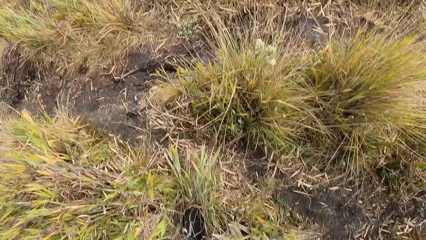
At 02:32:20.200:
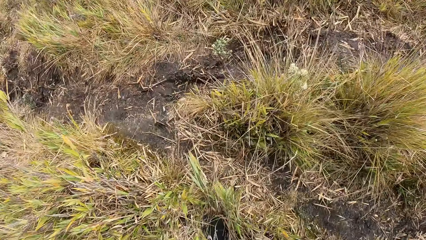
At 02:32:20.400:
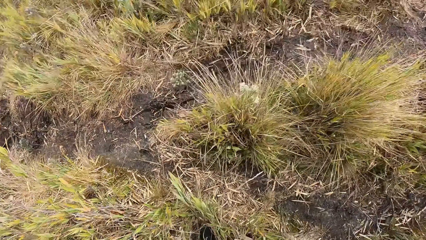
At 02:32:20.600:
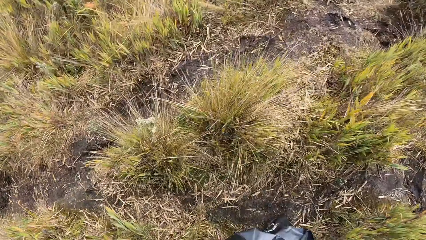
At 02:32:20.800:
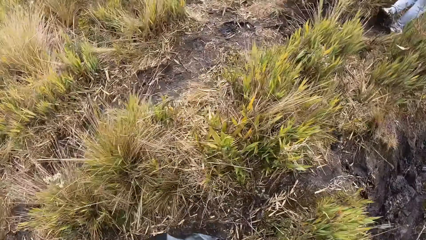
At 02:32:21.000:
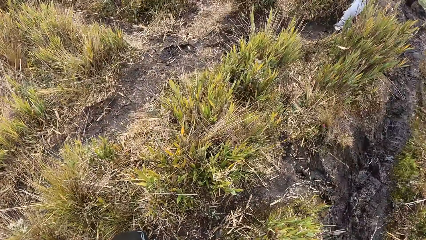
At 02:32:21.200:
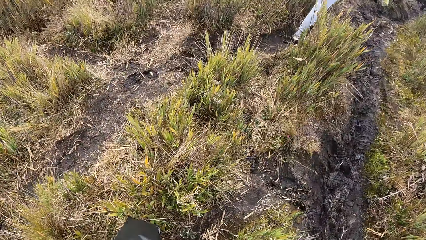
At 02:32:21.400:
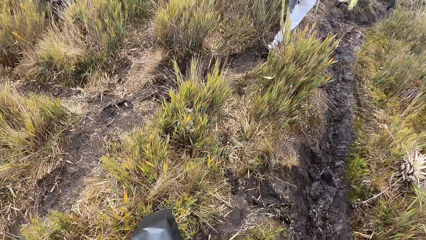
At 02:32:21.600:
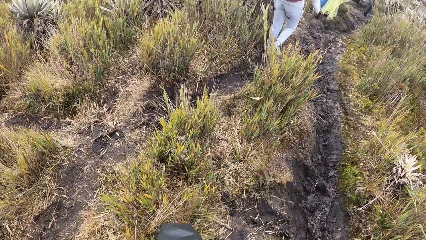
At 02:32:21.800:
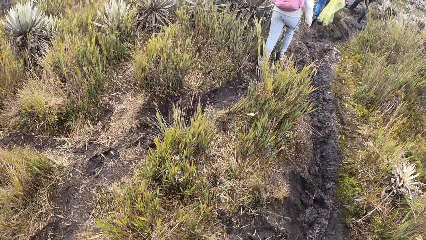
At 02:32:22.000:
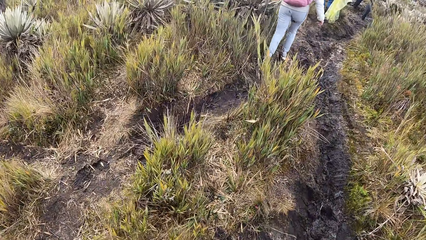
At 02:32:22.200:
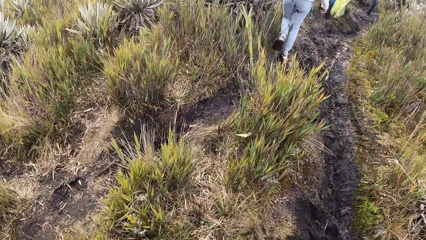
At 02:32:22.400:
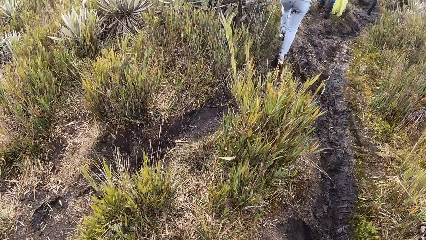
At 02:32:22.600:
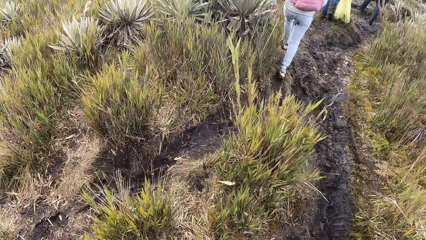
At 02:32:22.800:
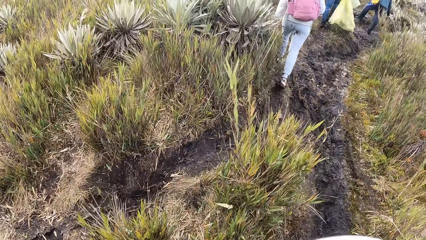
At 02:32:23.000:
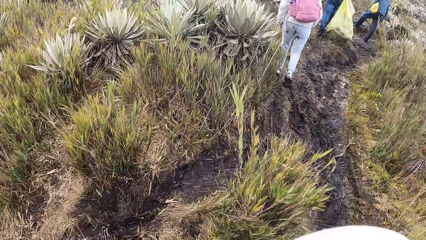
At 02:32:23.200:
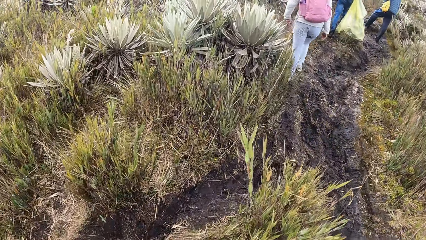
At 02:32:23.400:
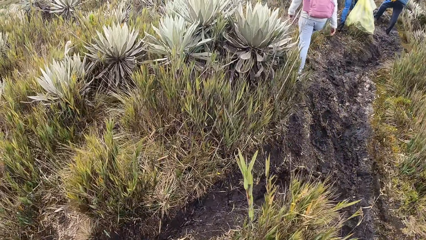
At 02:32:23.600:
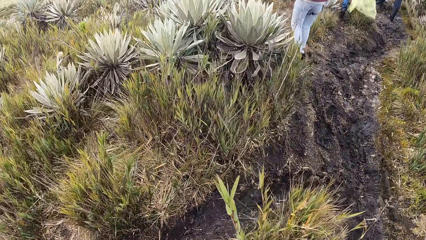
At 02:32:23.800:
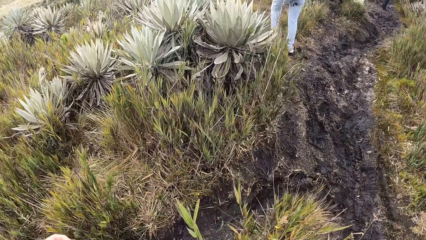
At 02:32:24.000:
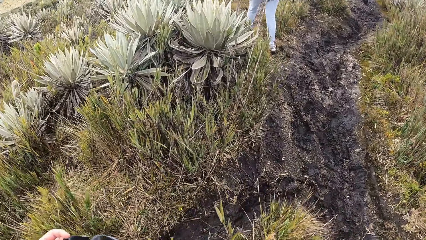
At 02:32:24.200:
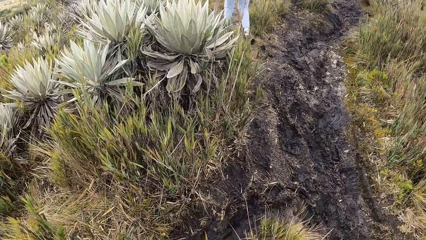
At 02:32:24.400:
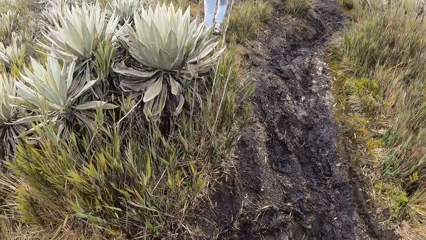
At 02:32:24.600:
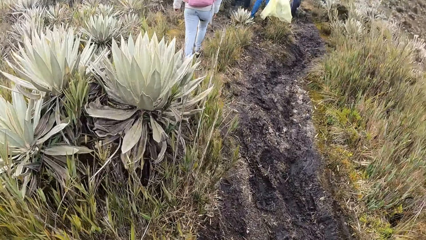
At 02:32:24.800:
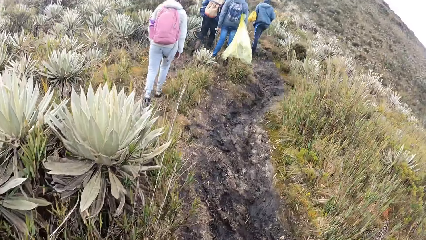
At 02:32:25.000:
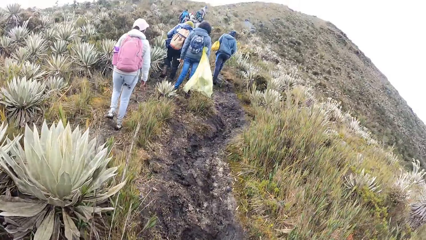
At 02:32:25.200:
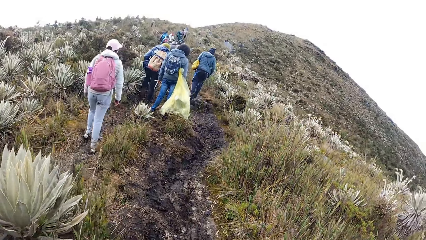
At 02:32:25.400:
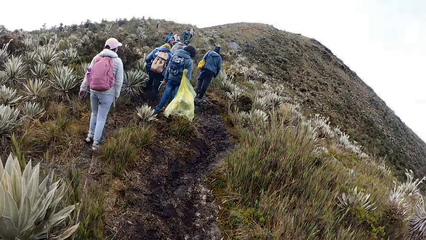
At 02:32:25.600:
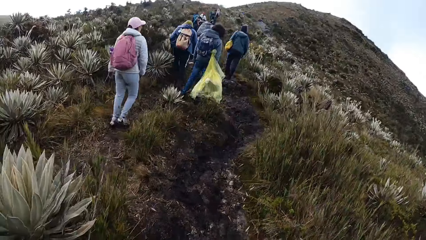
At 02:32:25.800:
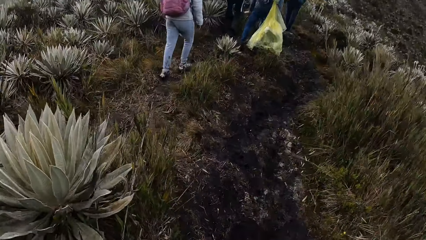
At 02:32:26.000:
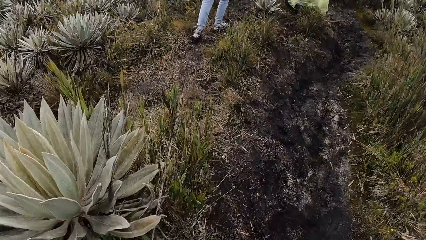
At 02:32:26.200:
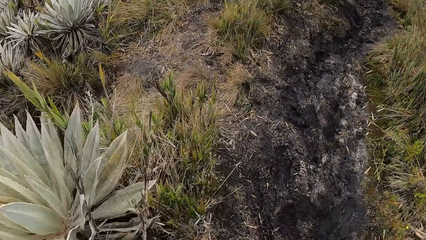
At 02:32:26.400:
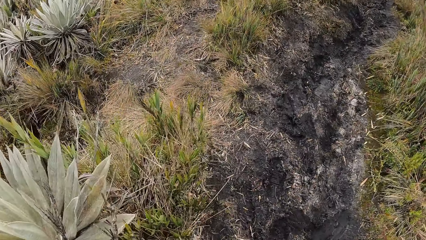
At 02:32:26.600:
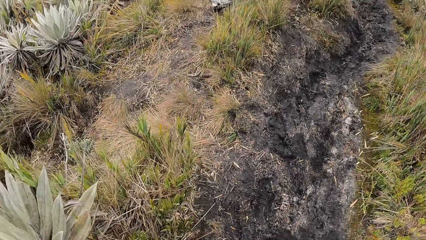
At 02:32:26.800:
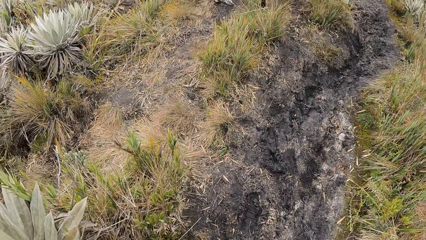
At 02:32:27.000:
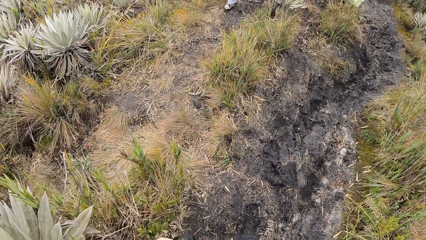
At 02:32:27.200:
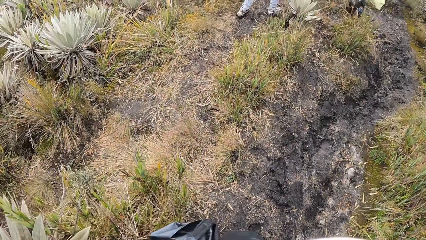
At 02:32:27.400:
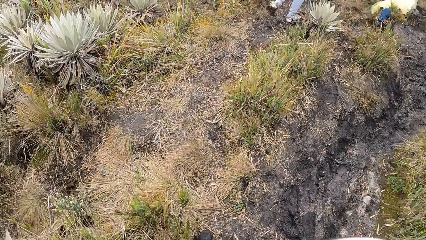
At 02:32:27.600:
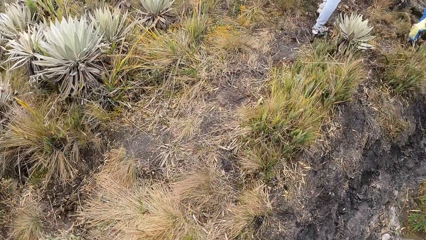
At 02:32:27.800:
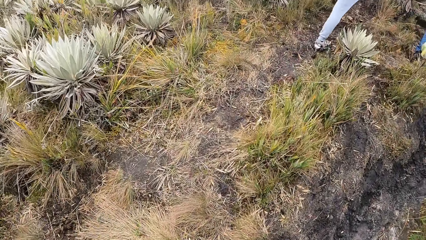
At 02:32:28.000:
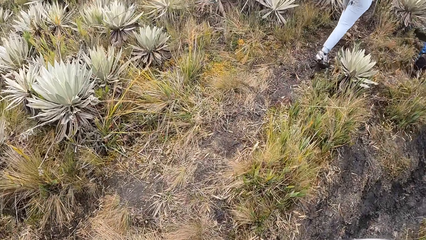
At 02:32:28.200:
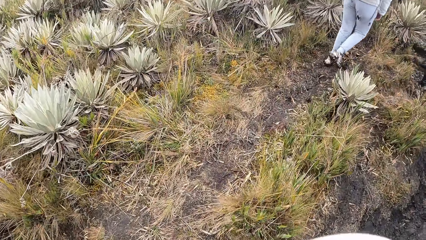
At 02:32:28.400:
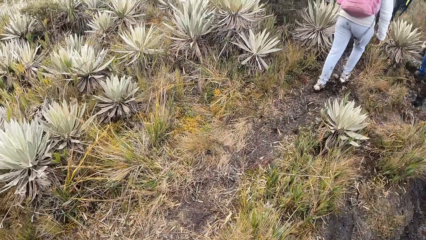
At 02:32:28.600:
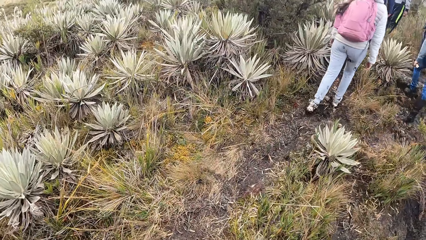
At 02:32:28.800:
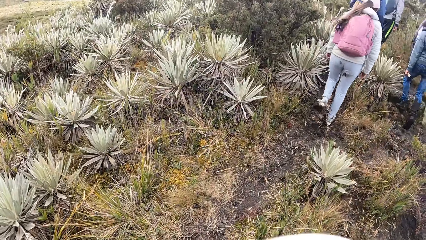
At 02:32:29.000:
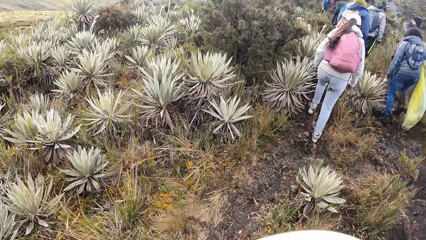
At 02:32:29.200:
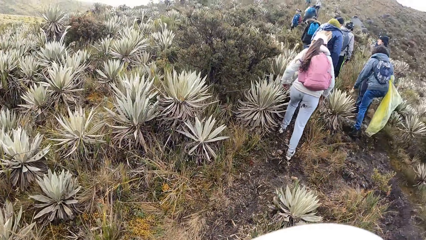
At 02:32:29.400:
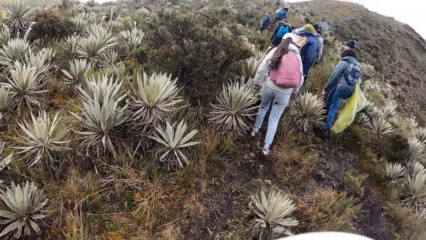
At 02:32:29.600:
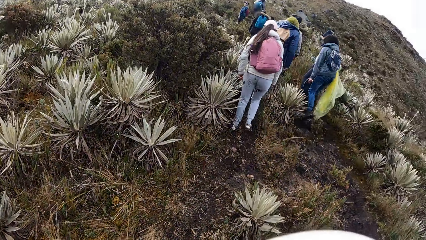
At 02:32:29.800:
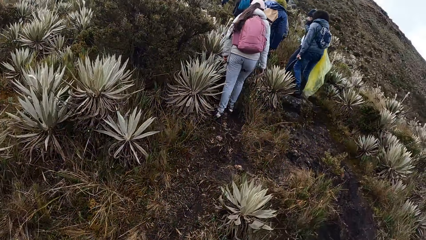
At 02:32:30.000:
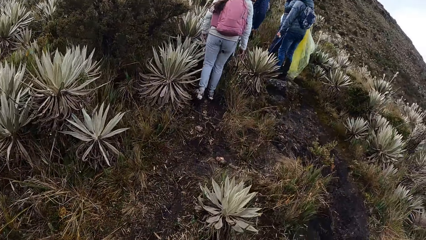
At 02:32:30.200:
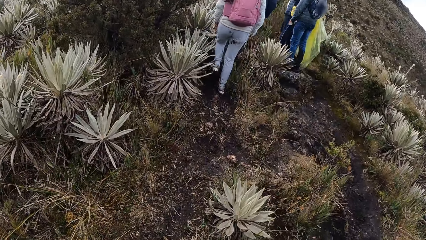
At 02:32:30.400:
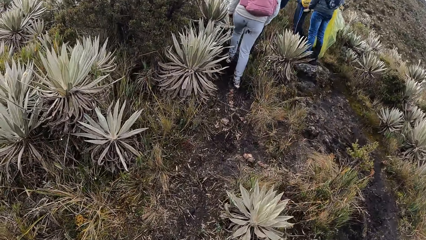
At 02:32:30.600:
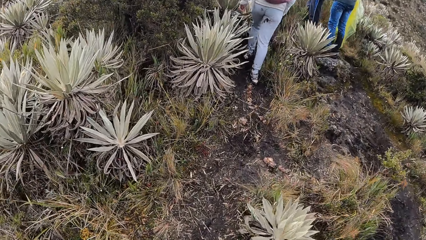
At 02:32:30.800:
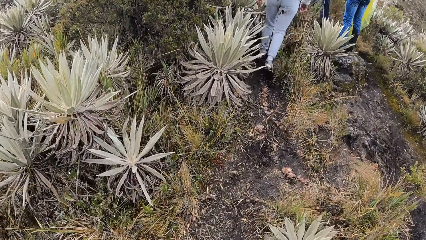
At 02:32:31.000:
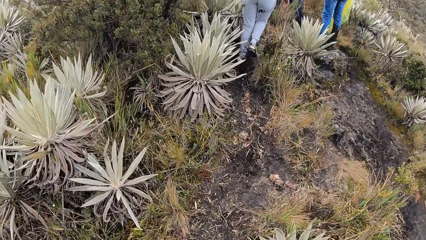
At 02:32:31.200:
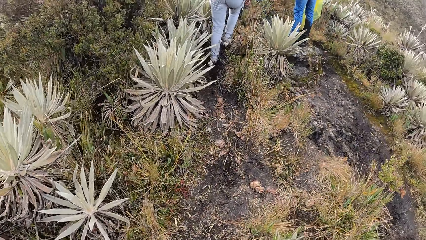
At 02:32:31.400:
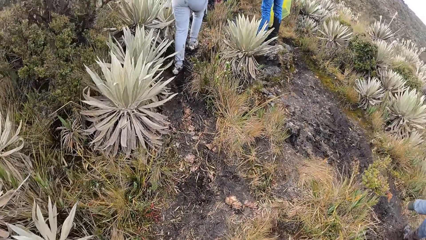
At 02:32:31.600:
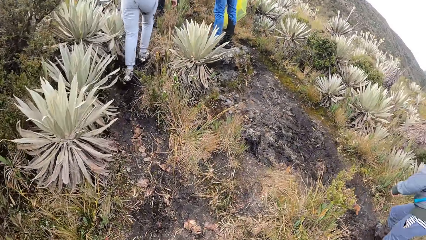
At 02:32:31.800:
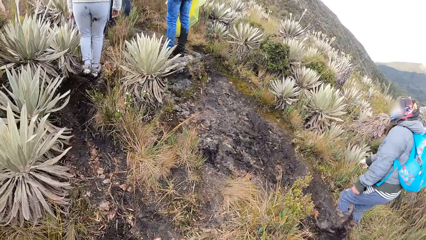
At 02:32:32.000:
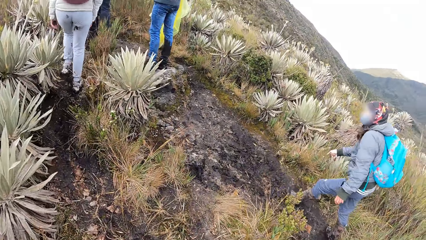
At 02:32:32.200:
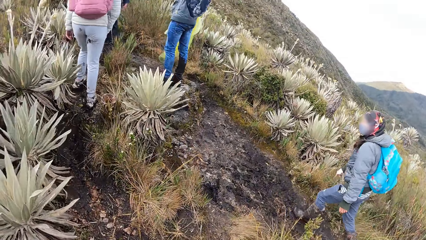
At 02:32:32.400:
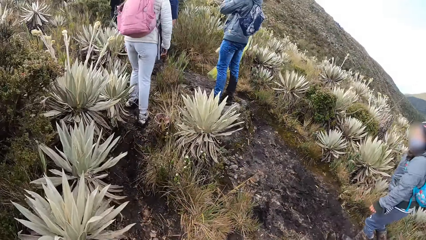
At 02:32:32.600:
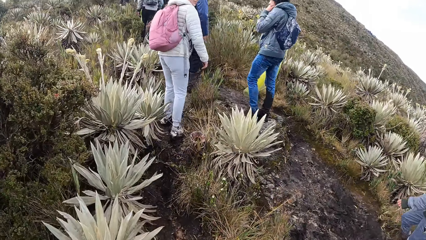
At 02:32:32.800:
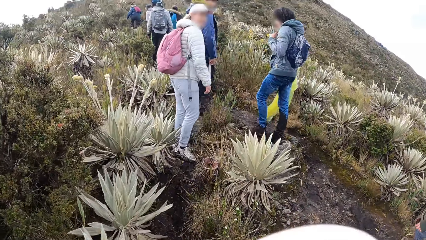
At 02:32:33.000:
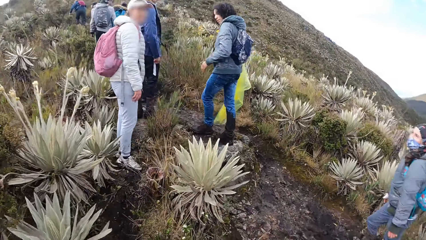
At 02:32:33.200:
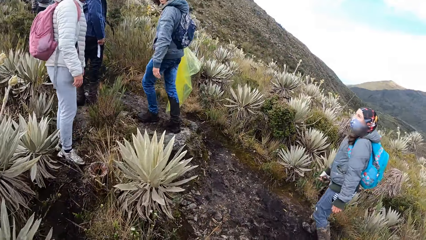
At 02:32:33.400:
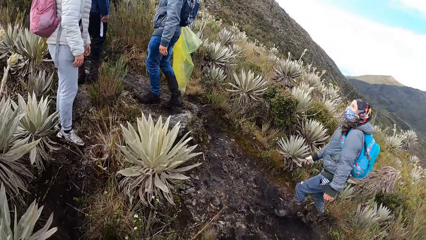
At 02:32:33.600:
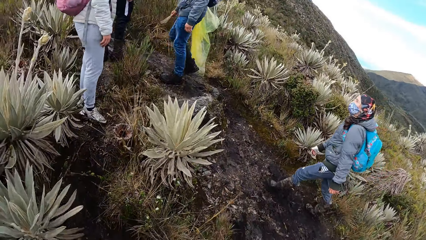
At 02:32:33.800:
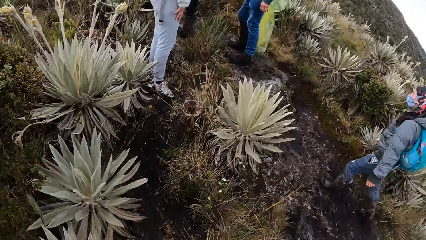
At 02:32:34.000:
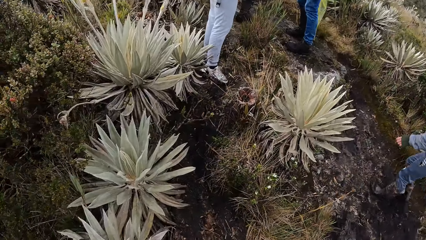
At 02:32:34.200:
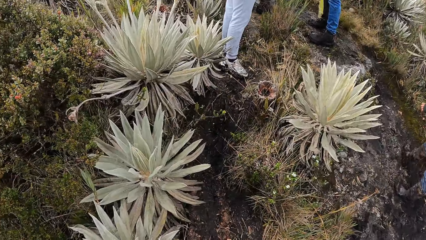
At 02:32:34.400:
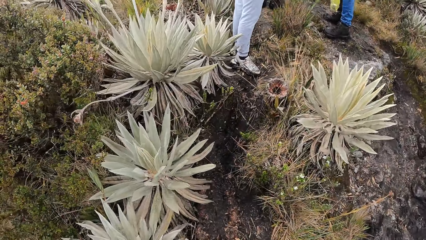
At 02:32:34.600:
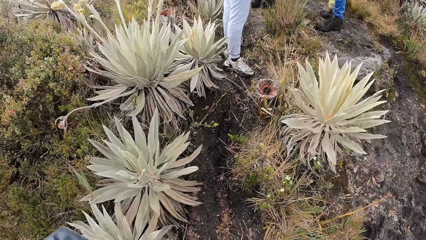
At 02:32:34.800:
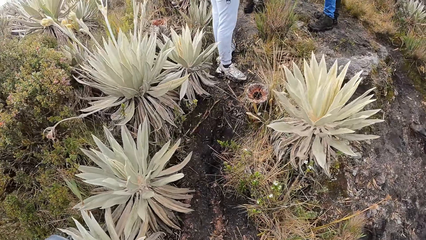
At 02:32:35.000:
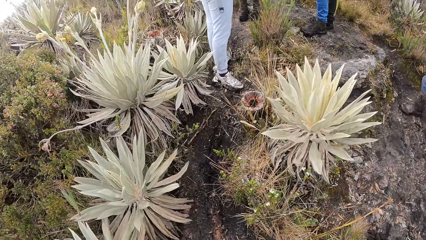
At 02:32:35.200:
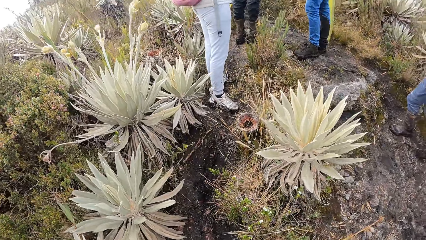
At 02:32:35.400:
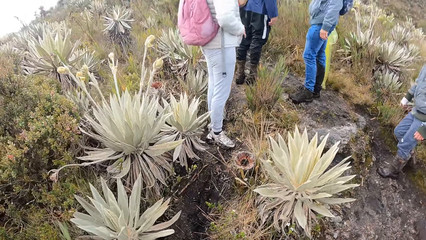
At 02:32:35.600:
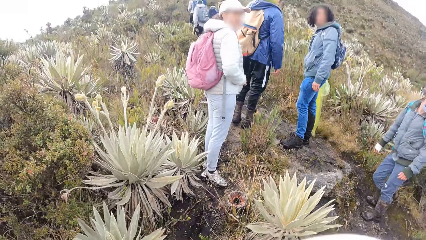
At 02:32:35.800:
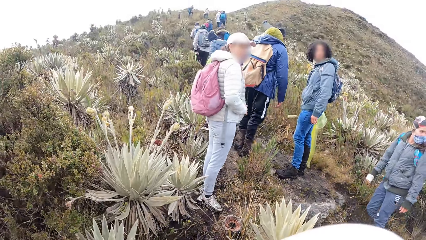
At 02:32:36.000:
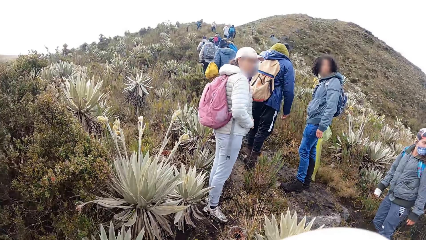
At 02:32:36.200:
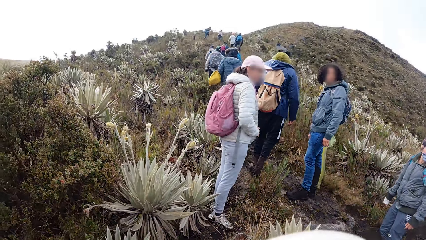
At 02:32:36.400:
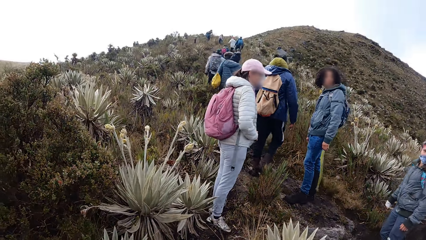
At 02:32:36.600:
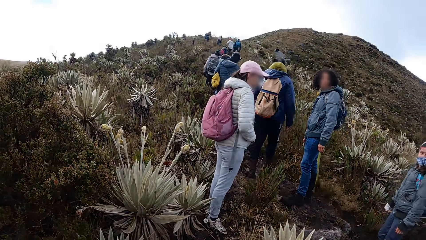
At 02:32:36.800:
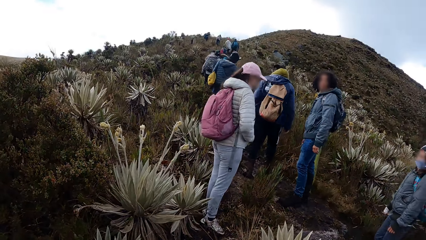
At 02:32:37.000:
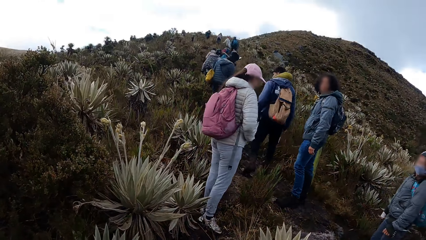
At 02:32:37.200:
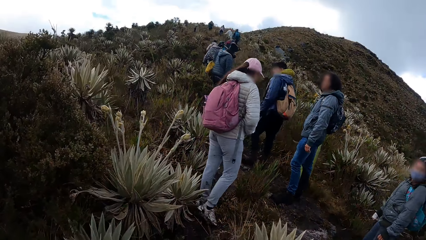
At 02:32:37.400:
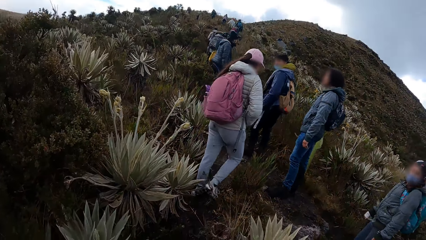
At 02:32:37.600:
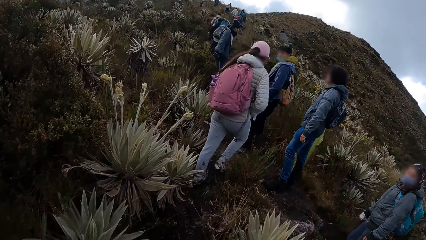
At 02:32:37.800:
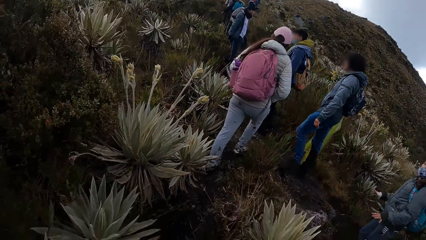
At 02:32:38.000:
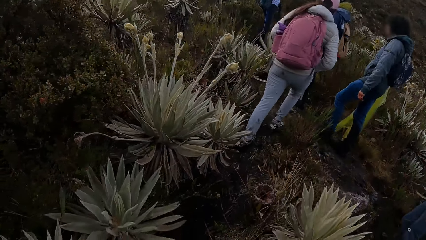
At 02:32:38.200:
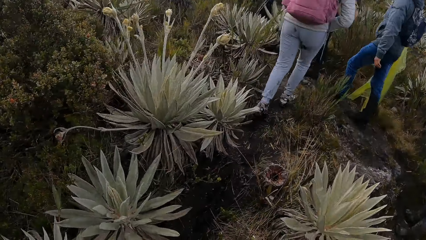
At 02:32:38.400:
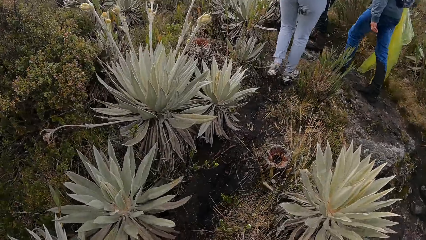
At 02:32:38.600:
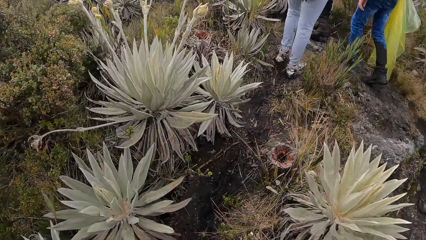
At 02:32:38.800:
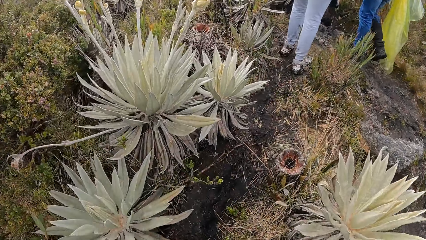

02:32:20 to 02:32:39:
The camera wearer moves the left hand in the field, looks around in the field and walks around in the field. A man walks around in the field. The camera wearer walks around in the field.
